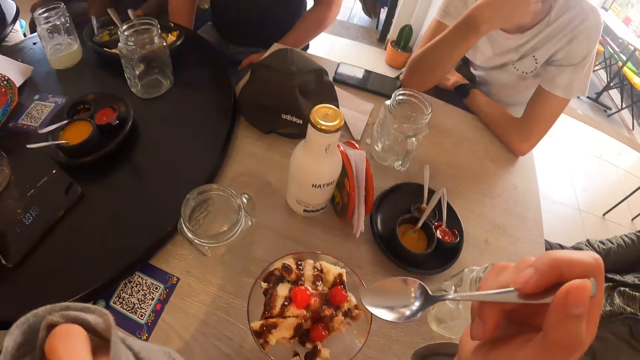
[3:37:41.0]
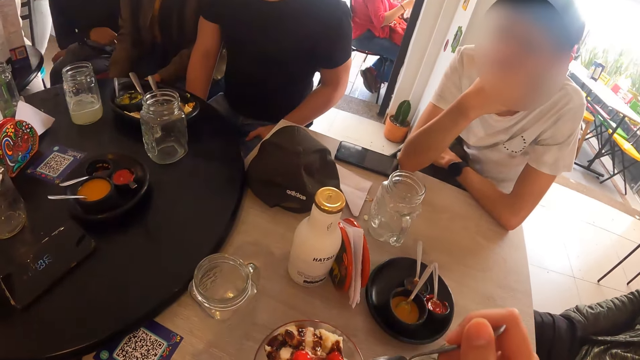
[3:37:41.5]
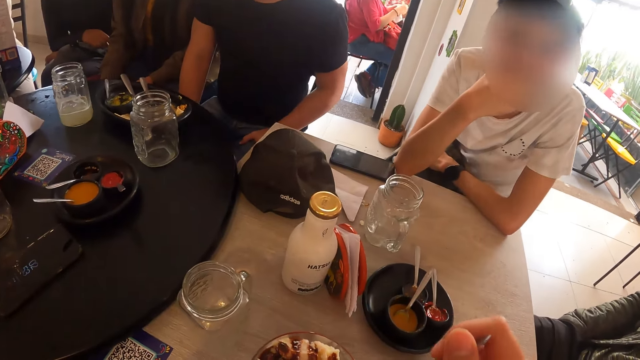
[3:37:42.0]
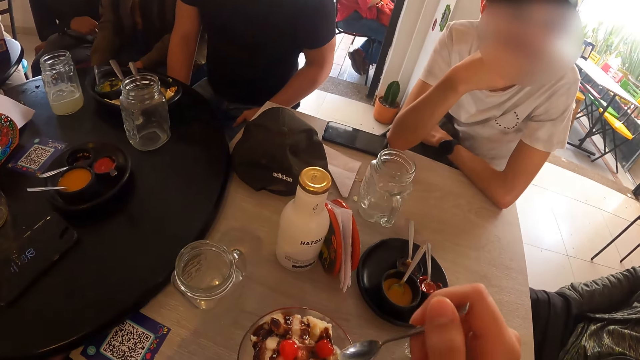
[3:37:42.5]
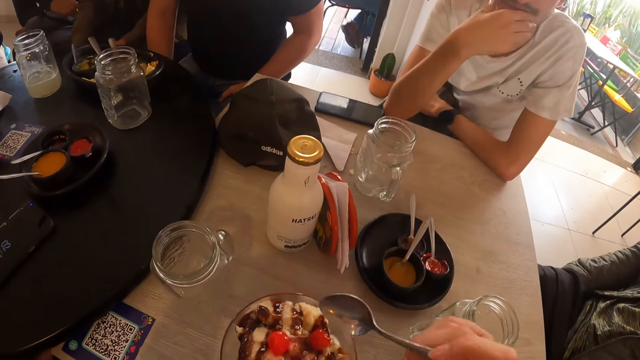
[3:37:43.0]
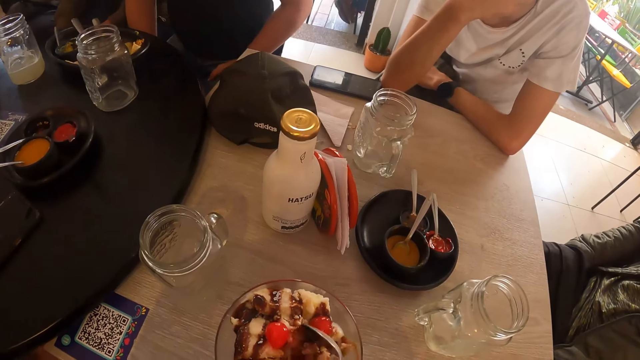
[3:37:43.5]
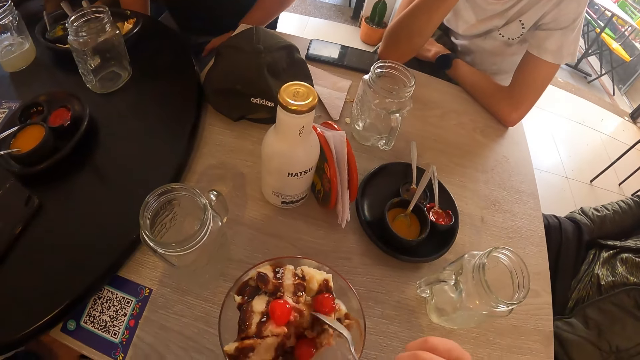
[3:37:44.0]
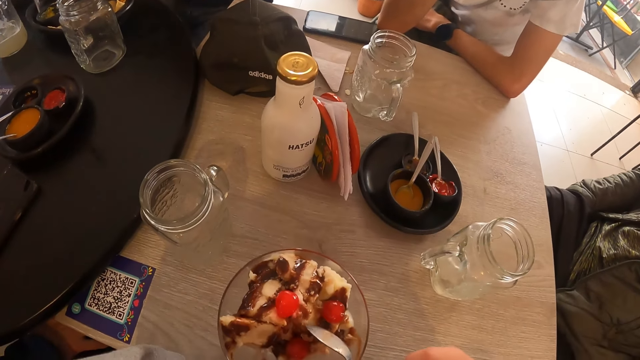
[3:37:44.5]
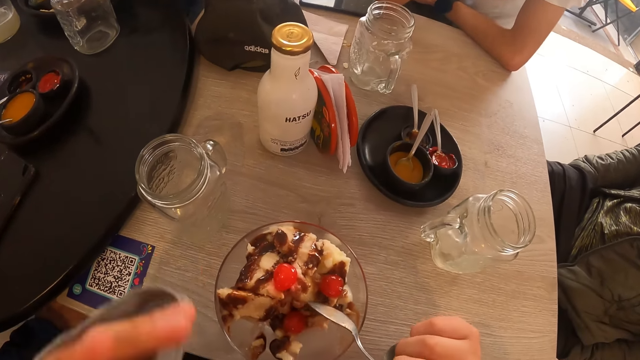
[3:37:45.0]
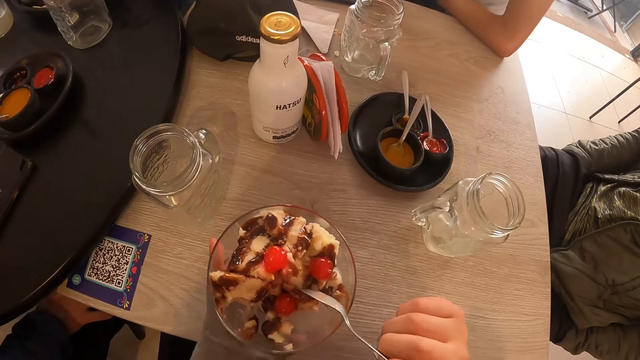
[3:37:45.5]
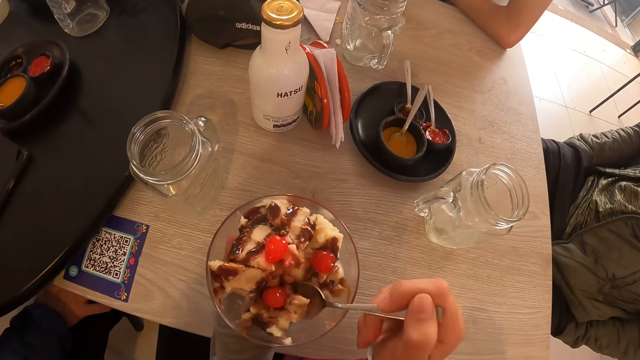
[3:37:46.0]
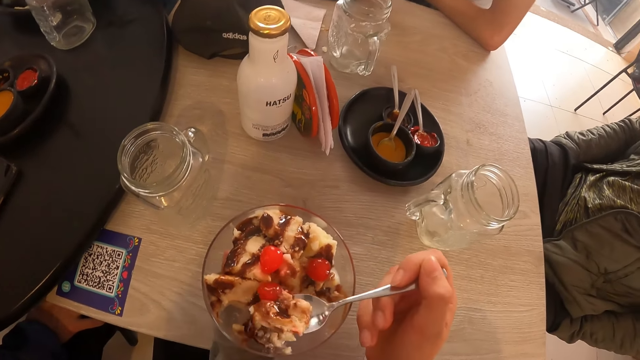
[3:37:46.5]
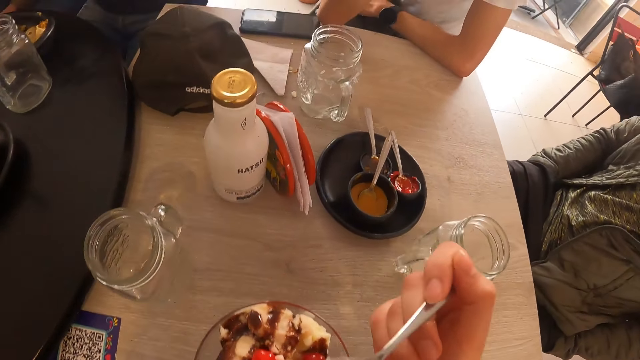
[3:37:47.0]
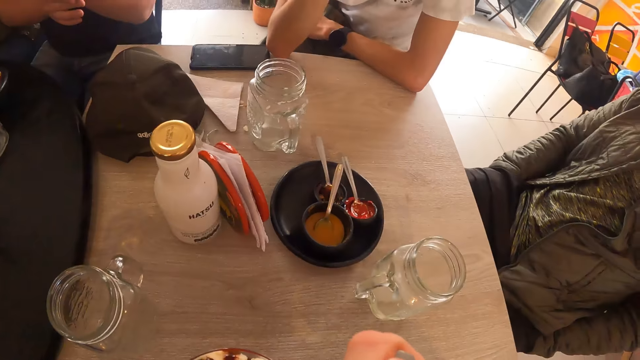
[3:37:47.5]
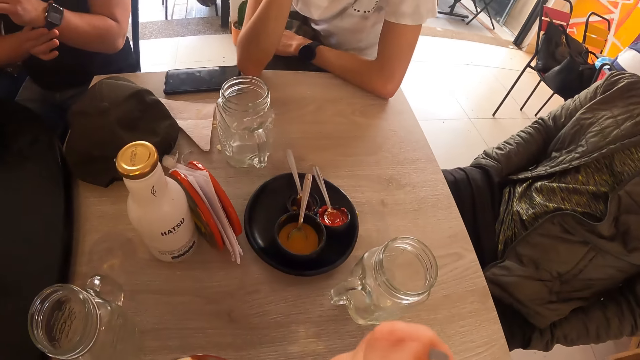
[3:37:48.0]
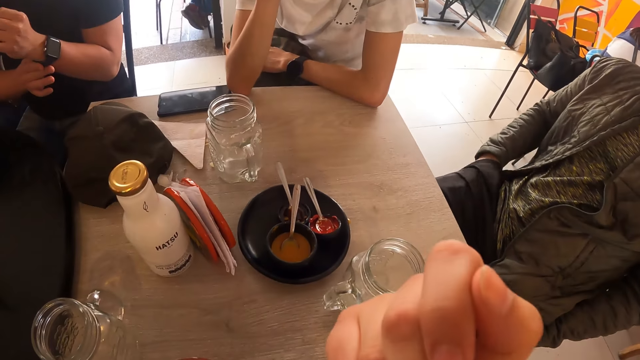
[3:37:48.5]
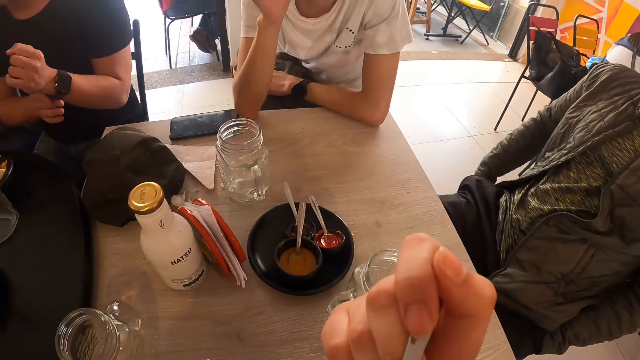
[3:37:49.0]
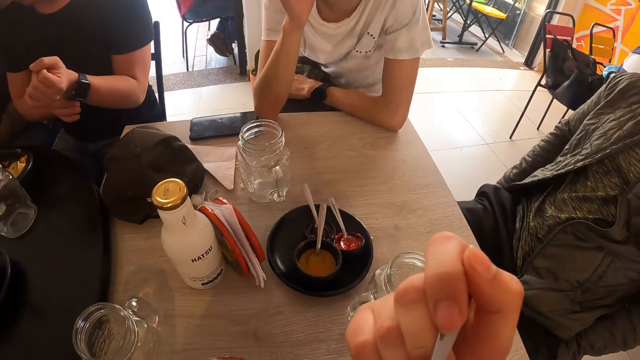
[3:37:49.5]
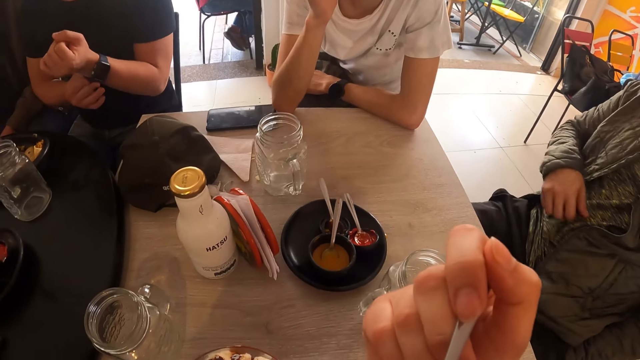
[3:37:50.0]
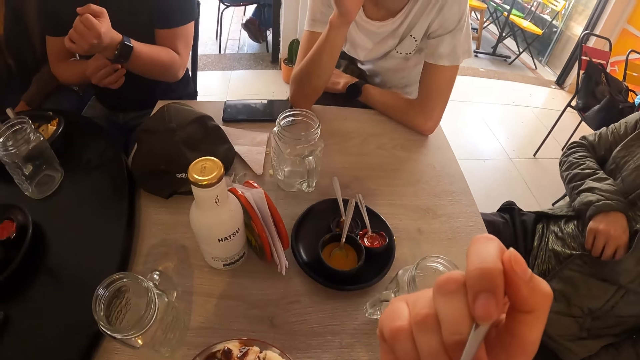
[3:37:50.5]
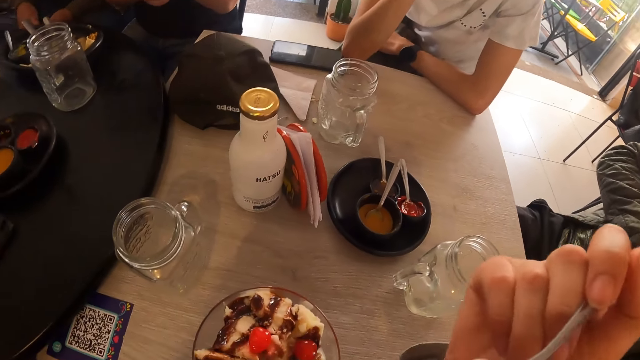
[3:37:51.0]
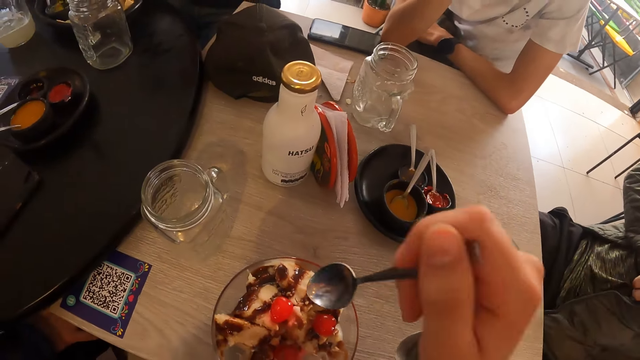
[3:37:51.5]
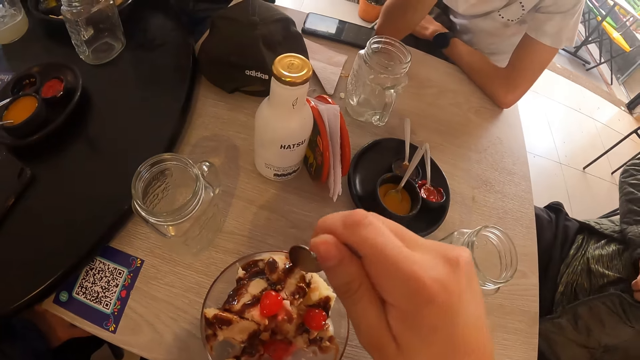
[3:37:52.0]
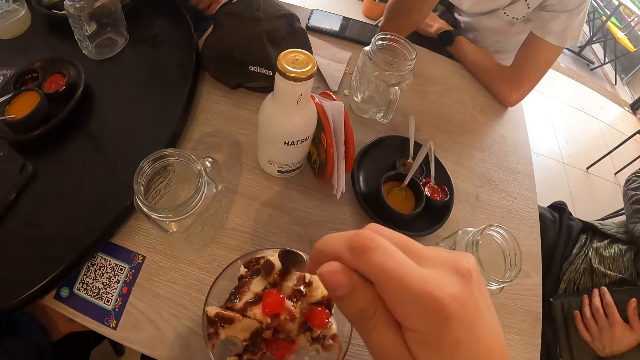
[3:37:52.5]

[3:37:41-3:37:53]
The camera wearer takes ice-cream from the glass of ice-cream with the spoon in her right hand and holds the glass of ice-cream on the table with her left hand. A man adjusts his wristwatch with his right hand. Another man removes his right hand from his pockets. The other man removes a phone from his pocket with his right hand.

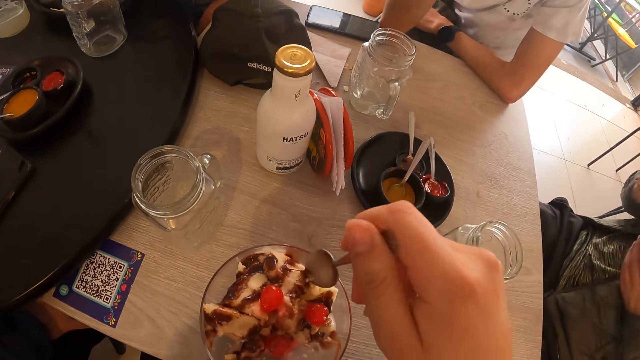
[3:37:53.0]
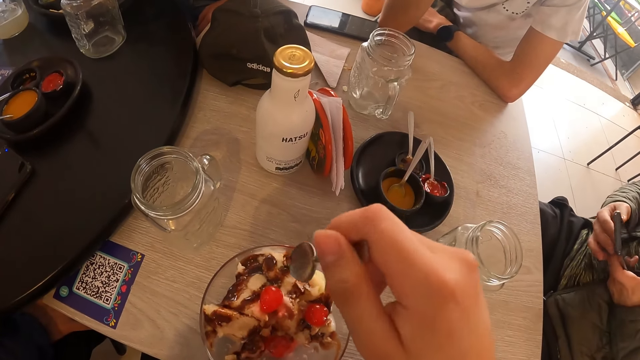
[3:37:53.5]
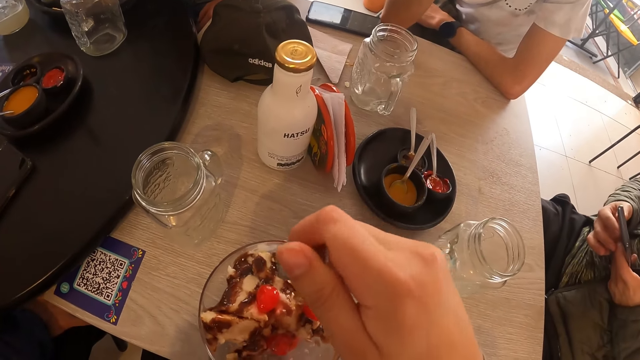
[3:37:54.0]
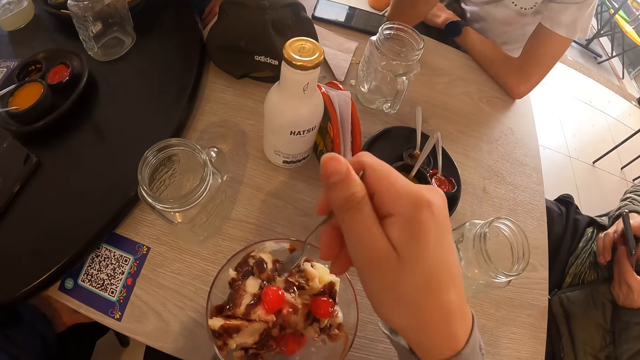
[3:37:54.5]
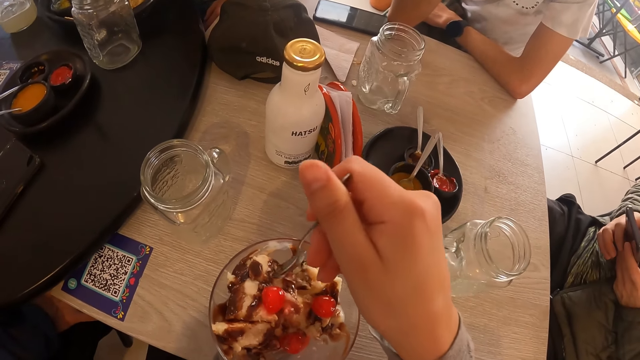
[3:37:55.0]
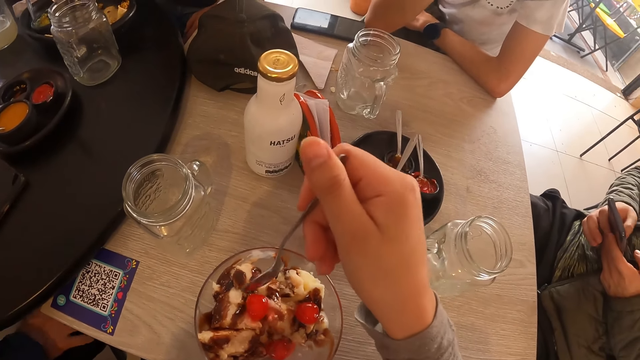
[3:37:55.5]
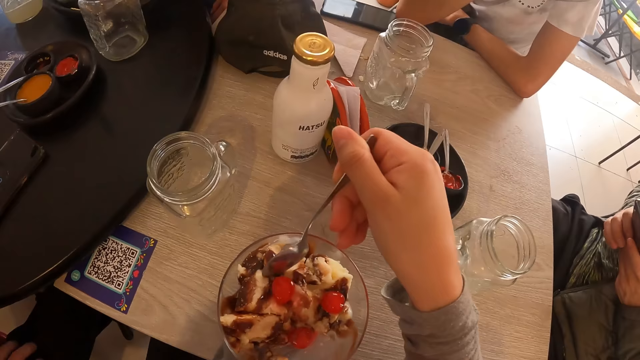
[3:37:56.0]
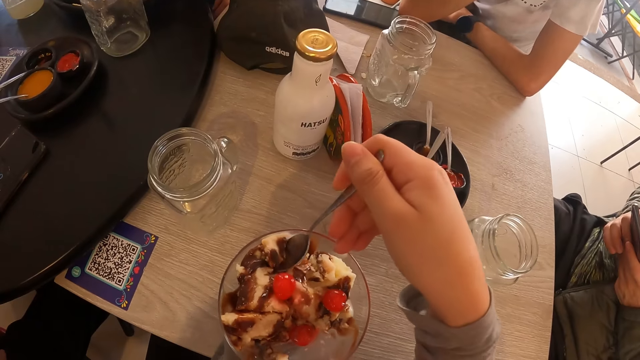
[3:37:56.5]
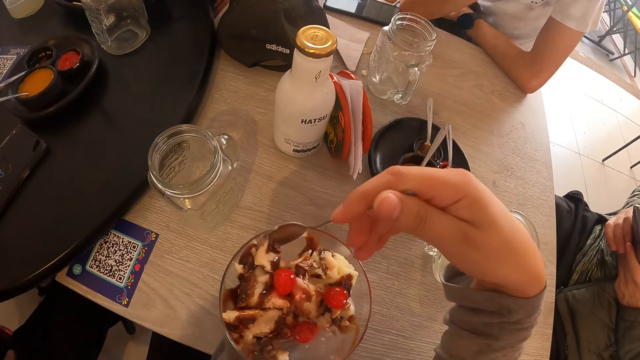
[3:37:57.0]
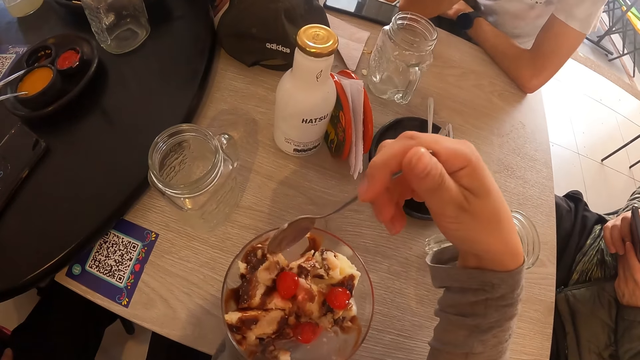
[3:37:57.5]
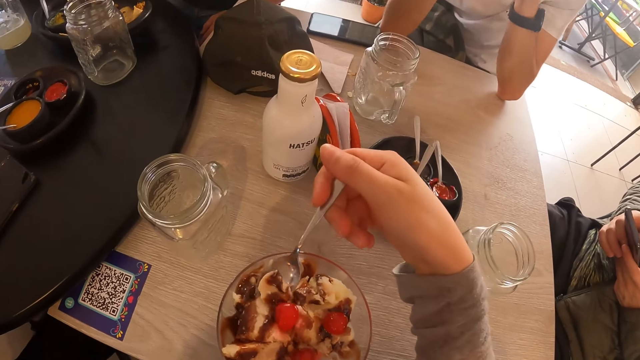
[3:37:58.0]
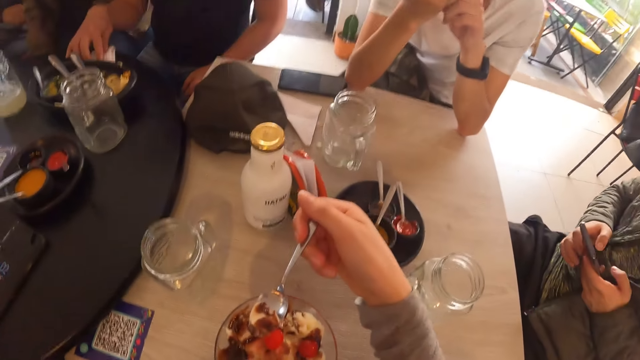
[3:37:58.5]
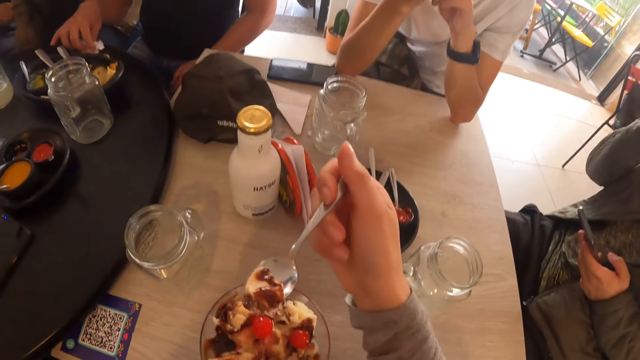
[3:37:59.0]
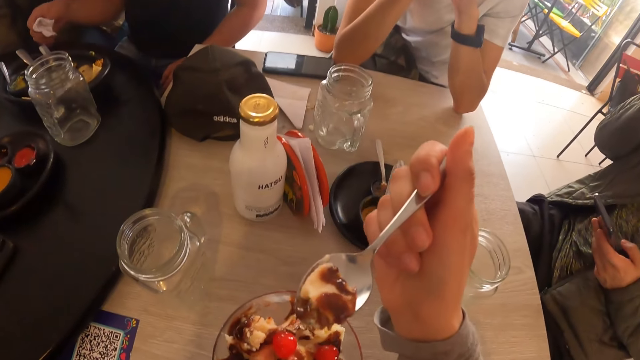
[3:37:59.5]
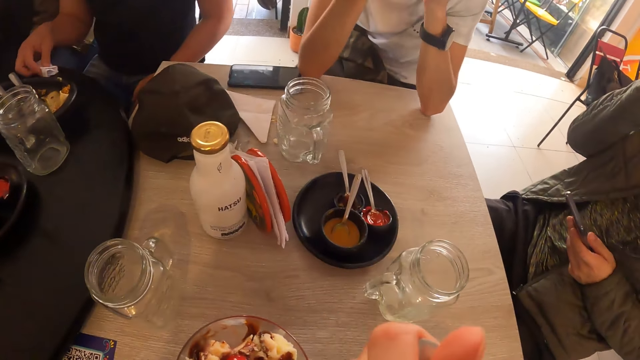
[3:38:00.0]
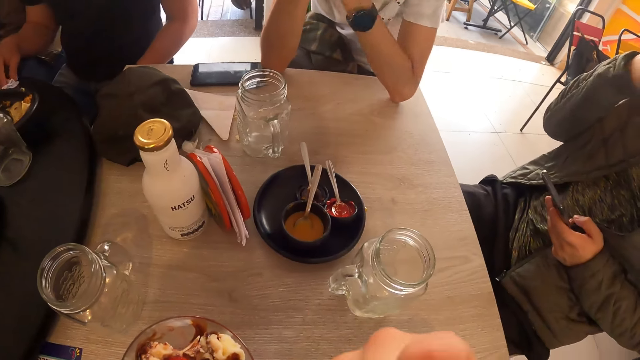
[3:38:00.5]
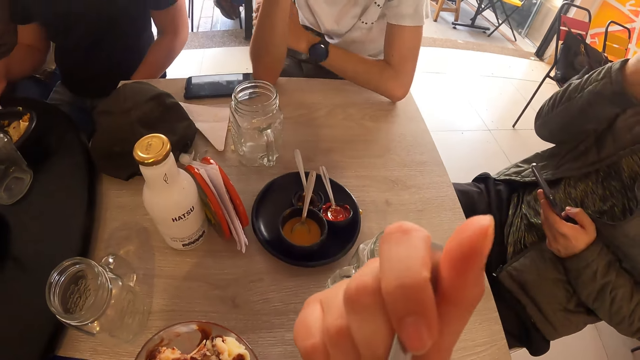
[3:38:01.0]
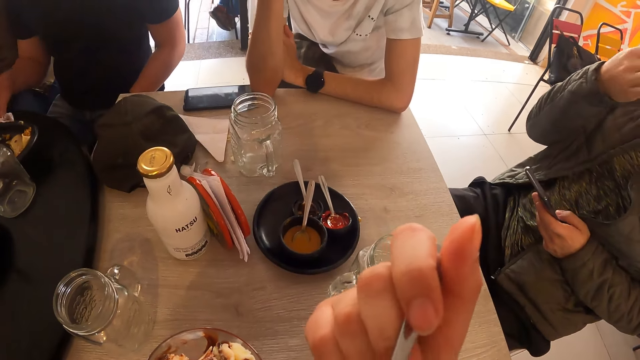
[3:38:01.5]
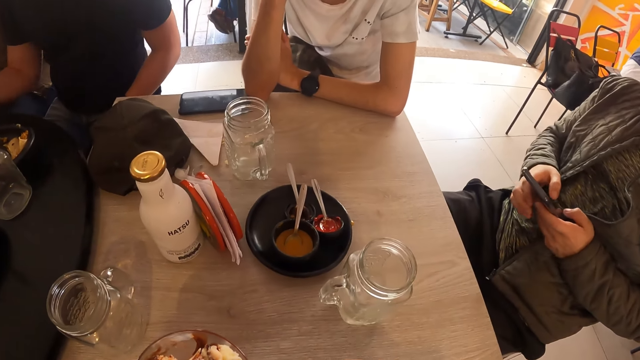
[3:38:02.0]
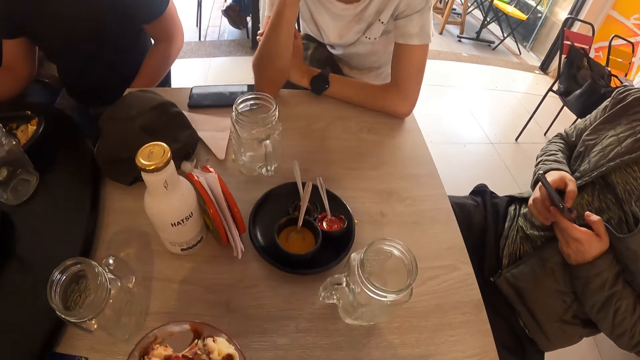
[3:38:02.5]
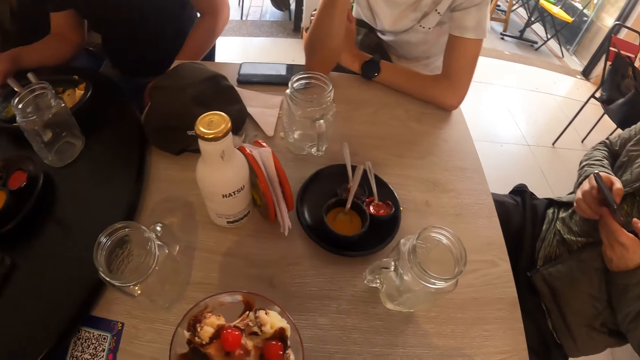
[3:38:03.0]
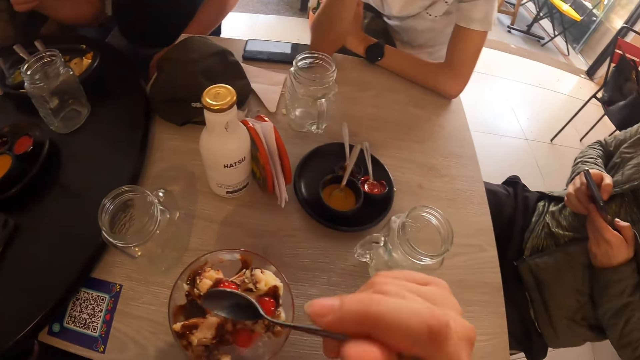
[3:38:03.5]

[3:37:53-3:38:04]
A man operates the phone in his hands. Another man adjusts a plate and a bottle on the table with his right hand and cleans the table with a piece of toilet paper in his right hand.
